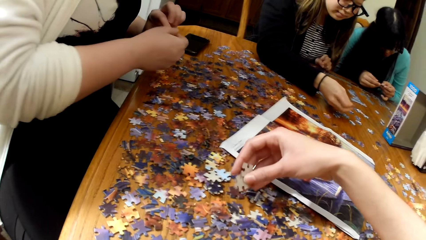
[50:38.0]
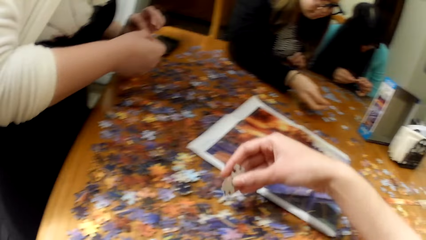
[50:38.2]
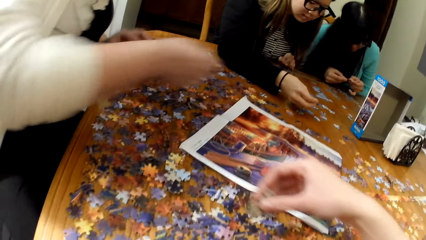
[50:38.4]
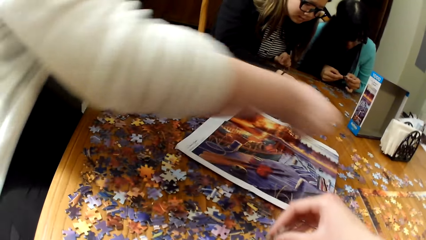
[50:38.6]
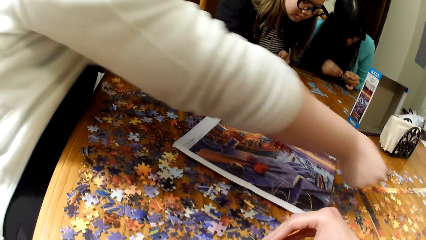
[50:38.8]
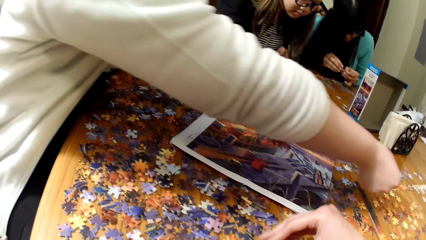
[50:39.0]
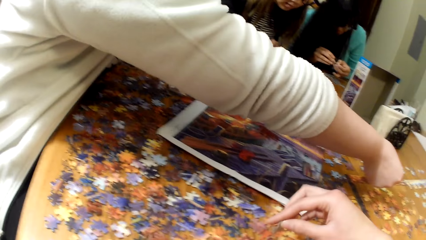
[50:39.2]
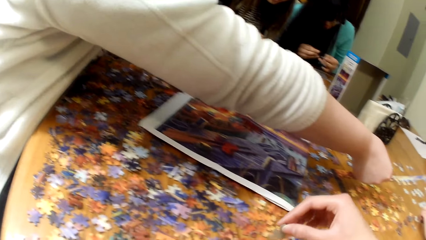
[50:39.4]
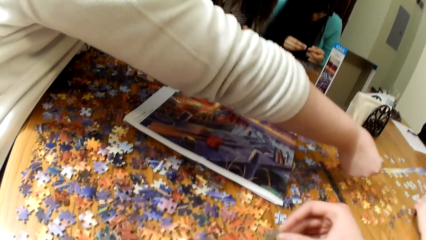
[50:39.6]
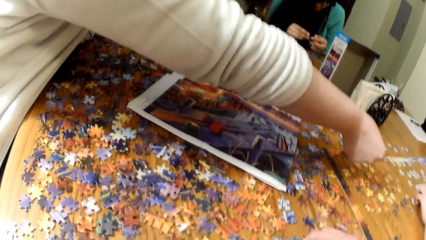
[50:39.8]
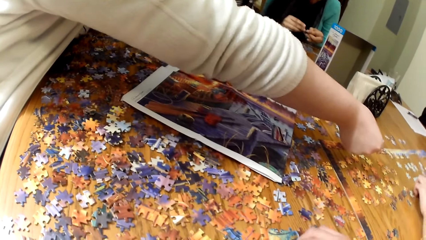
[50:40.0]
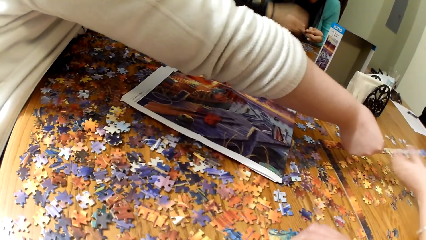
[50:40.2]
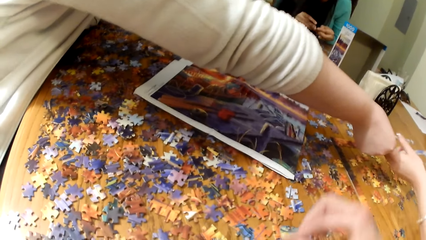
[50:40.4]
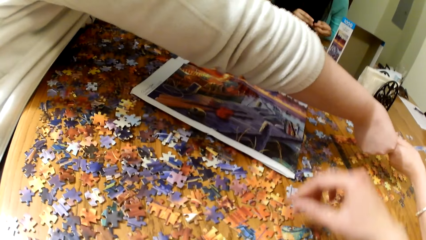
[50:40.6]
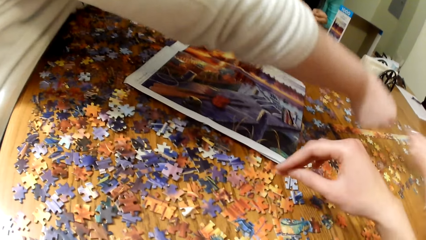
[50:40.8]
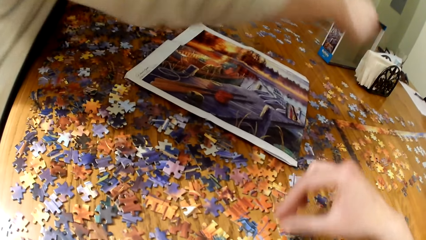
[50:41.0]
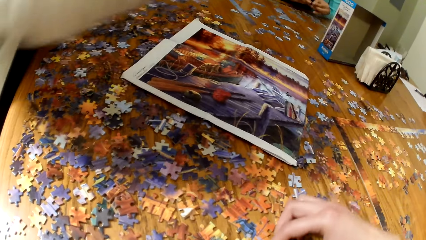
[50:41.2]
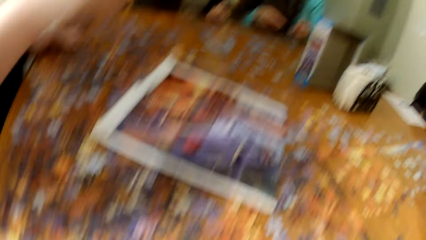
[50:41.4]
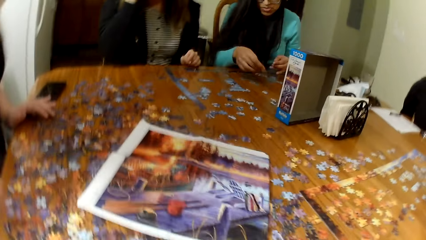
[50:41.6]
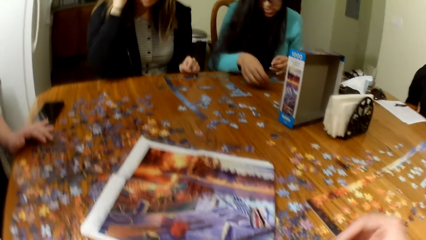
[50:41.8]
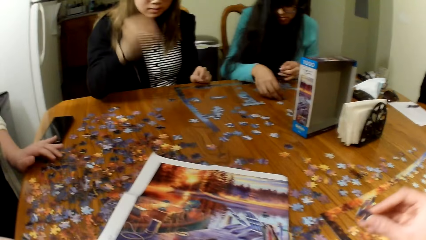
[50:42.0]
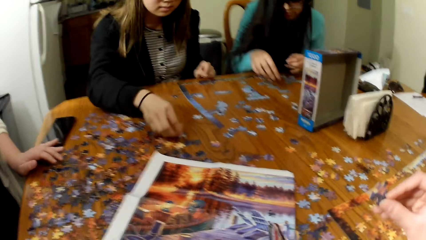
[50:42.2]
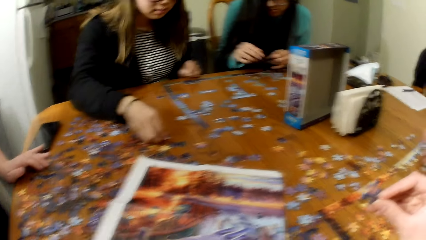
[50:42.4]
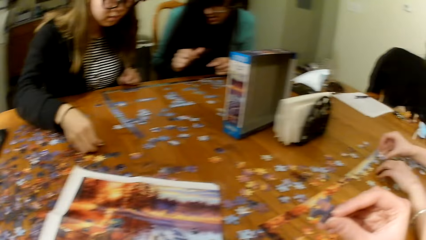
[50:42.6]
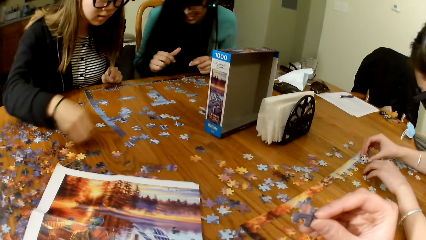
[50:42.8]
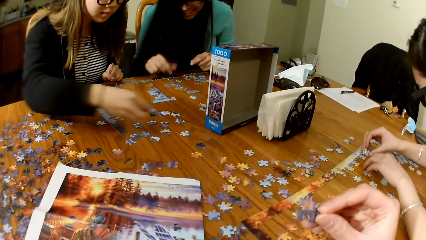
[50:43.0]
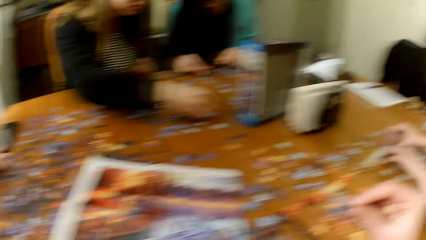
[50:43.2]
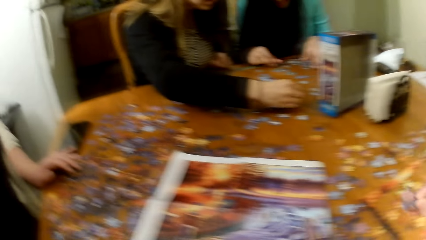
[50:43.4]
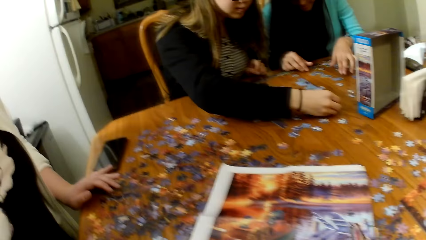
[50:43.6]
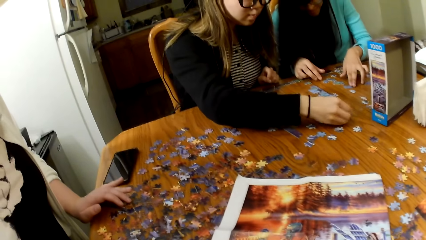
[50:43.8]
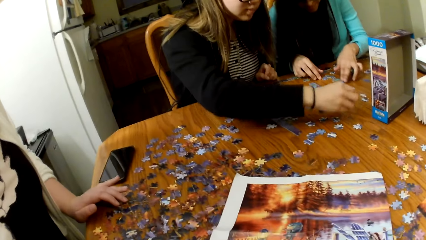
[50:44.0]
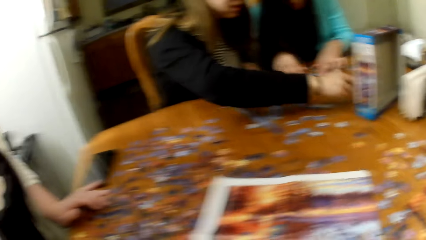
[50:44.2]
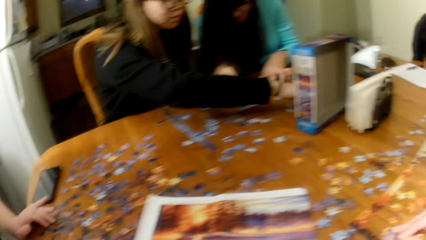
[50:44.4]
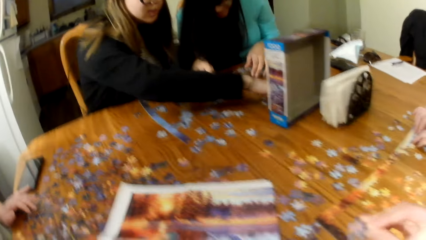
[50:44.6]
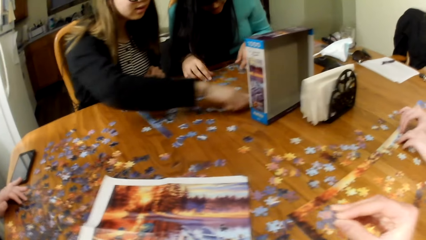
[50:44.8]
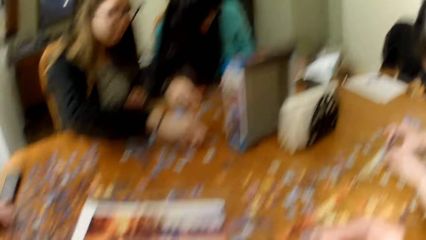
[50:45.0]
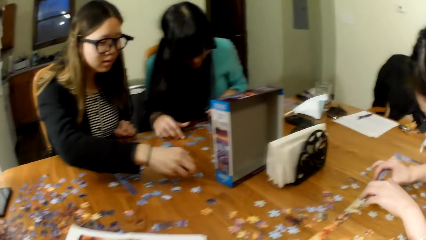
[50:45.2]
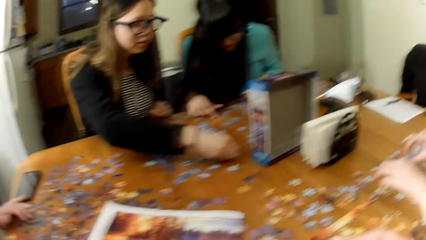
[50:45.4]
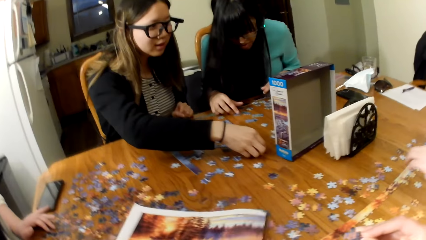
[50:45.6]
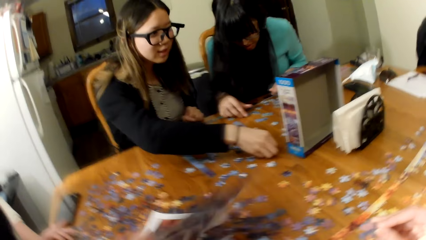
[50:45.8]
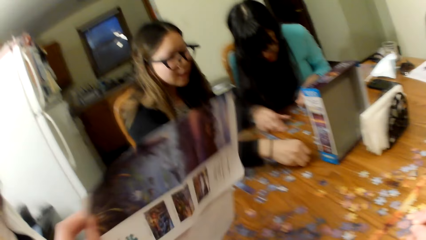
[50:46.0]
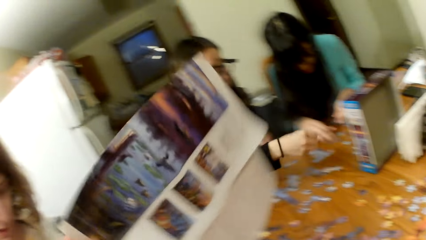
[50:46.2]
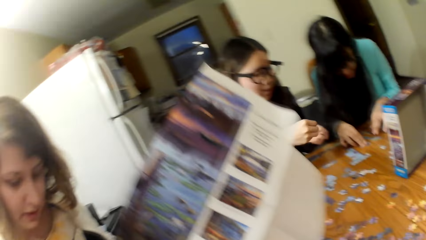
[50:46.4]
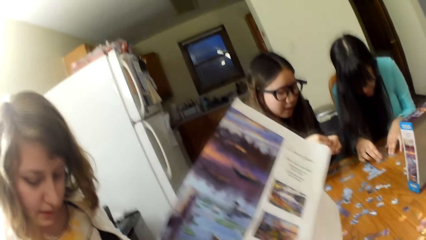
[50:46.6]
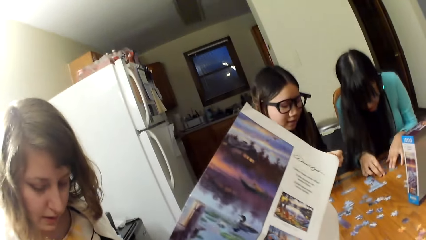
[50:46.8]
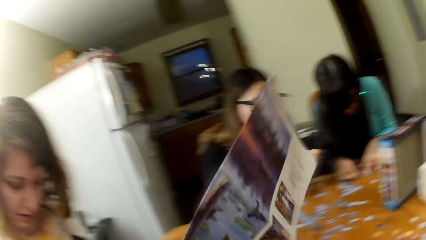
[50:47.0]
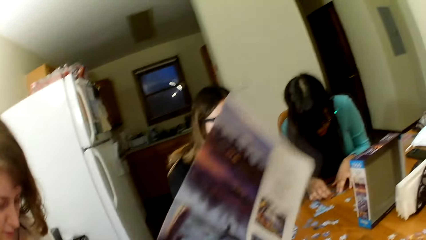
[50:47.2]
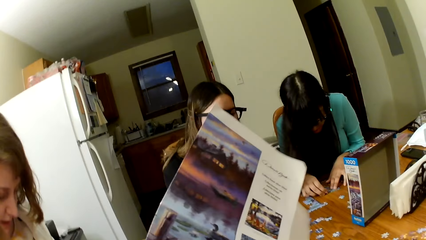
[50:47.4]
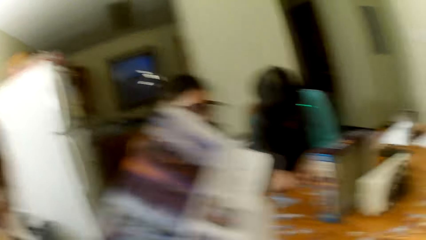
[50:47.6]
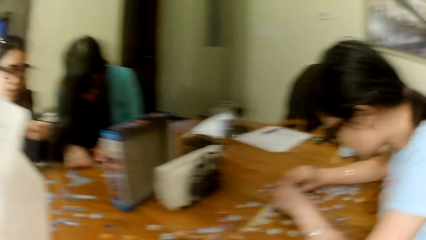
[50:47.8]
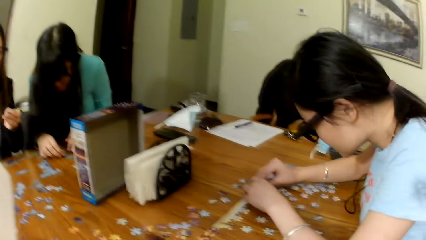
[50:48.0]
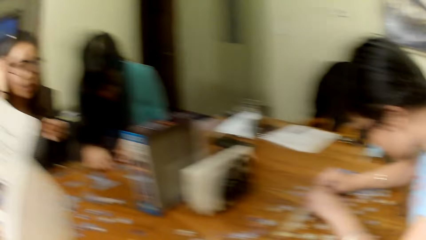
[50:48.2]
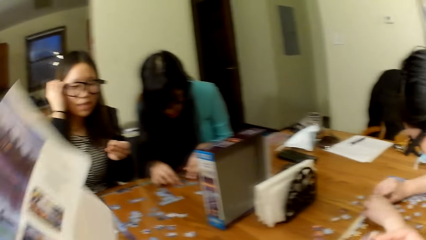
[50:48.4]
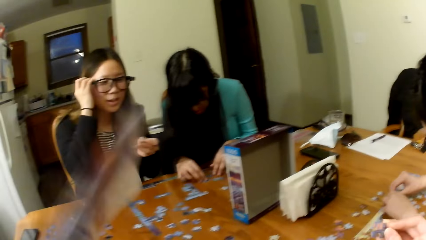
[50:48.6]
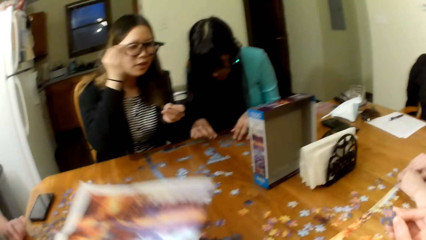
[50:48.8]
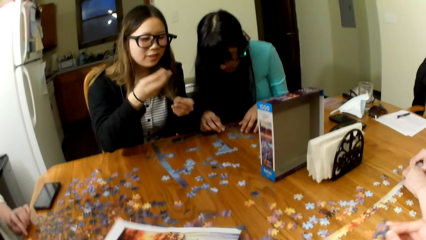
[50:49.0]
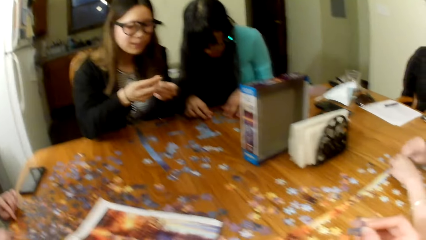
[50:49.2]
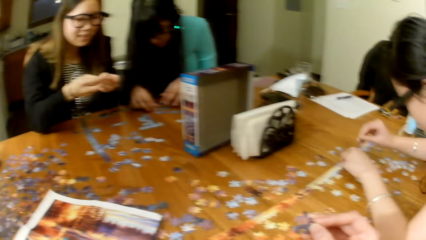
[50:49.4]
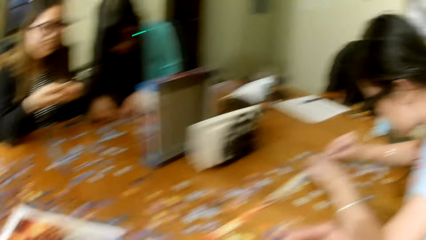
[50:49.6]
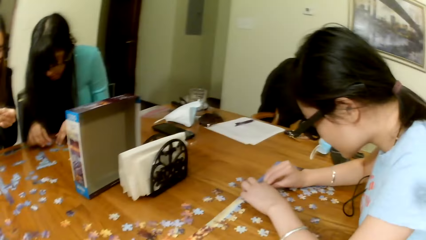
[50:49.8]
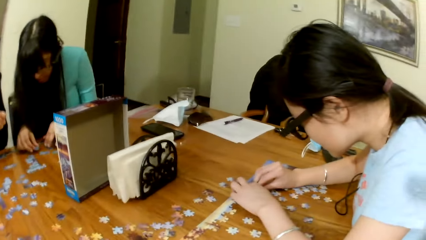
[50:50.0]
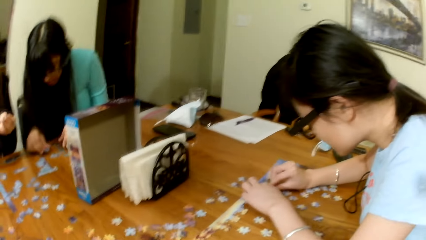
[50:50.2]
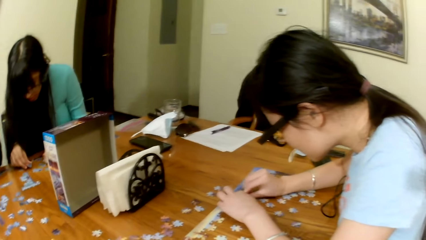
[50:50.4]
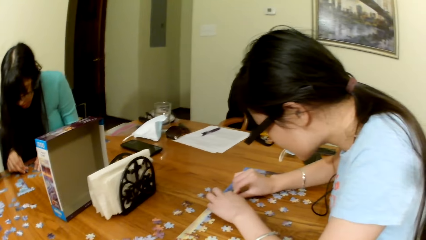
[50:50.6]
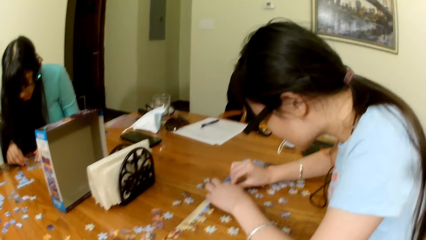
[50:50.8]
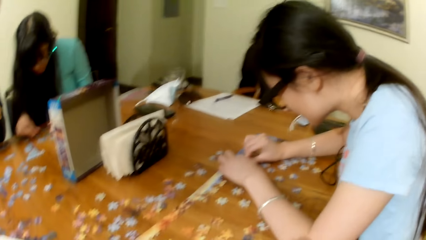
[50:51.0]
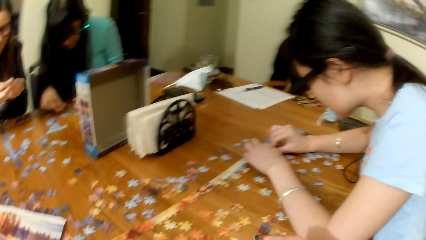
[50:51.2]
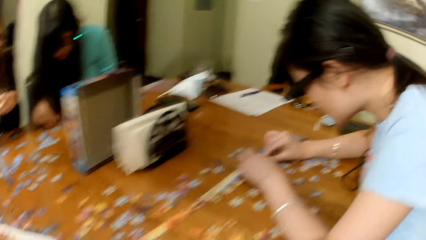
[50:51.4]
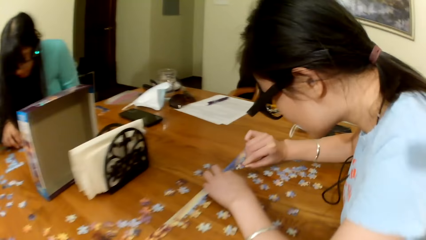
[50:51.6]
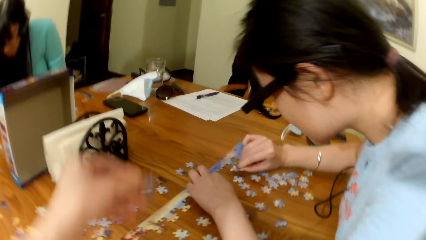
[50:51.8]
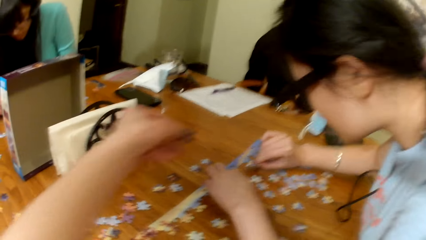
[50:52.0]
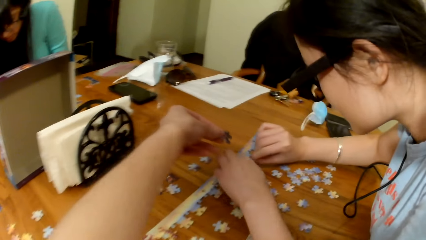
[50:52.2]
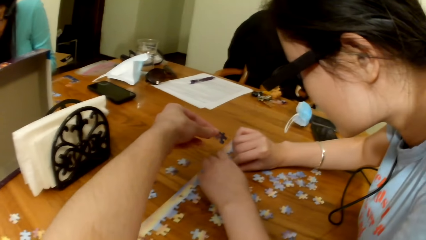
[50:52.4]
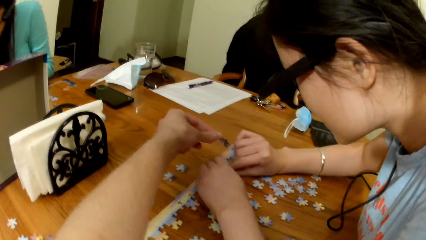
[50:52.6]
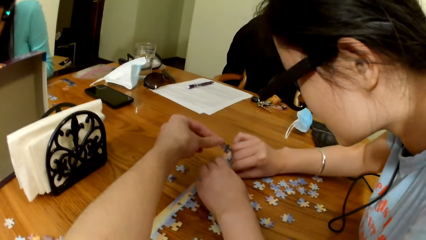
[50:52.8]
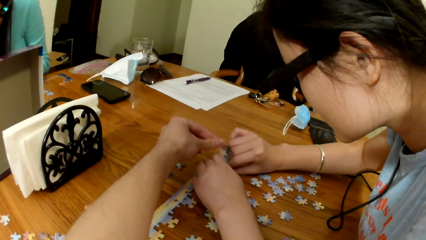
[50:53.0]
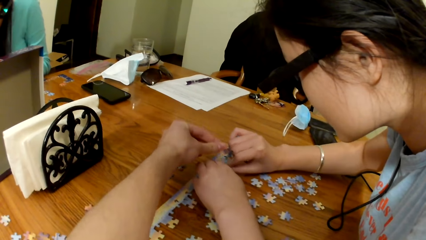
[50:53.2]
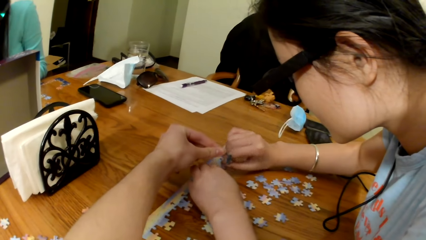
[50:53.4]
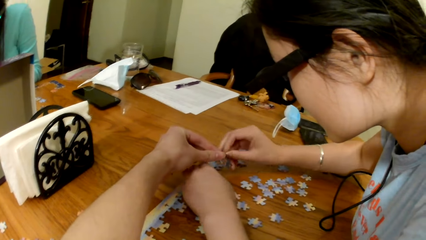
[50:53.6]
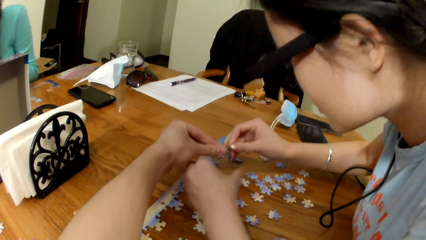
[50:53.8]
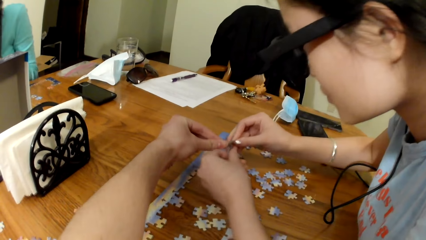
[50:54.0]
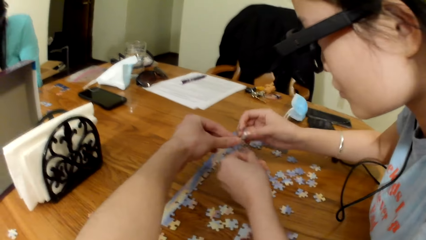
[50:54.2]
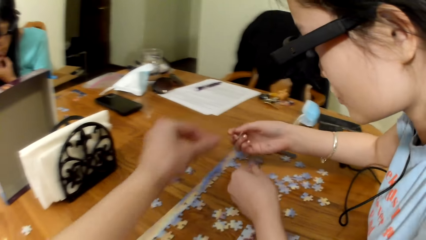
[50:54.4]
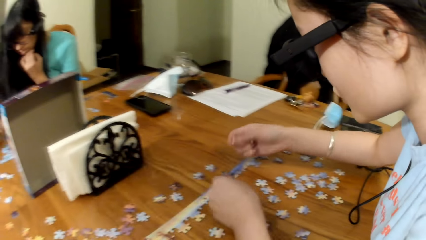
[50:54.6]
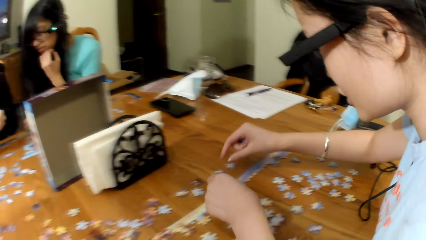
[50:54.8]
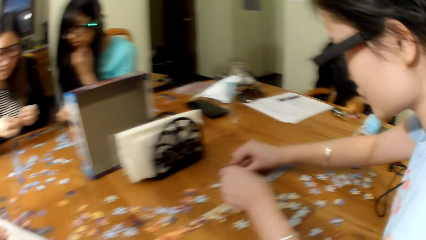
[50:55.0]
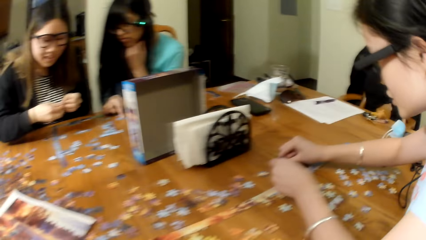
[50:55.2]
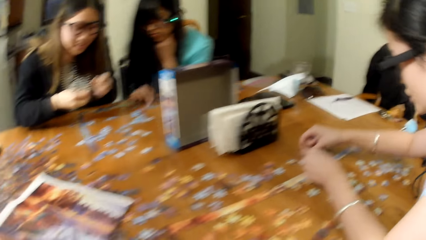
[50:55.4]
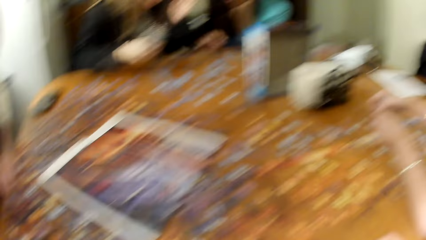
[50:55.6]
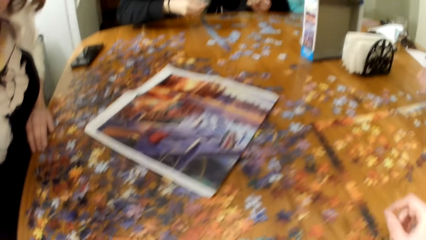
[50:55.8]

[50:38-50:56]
A woman gives the game pieces to another woman. A lady plays the jigsaw puzzle. The camera wearer plays the jigsaw puzzle. Two other ladies play the jigsaw puzzle. The camera wearer lifts the jigsaw puzzle board or picture. The first lady plays the jigsaw puzzle. The camera wearer puts the picture down. They place the jigsaw puzzle piece on the table and give the game pieces to the other woman.
